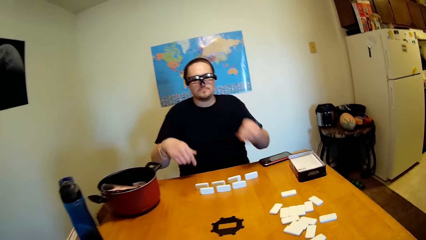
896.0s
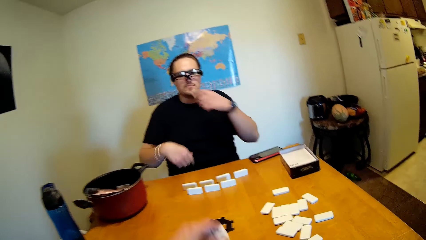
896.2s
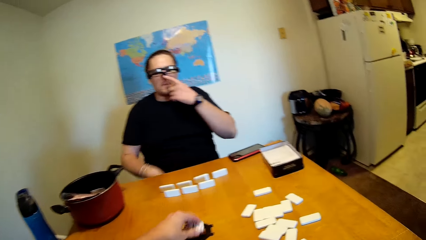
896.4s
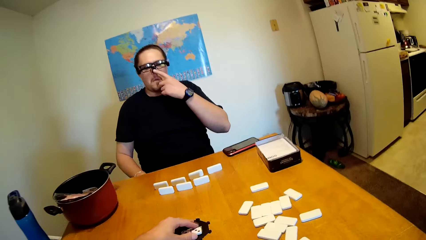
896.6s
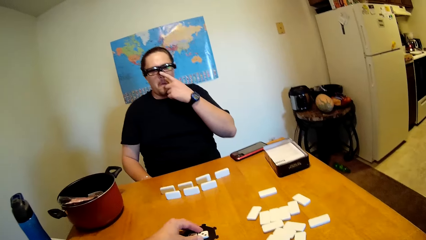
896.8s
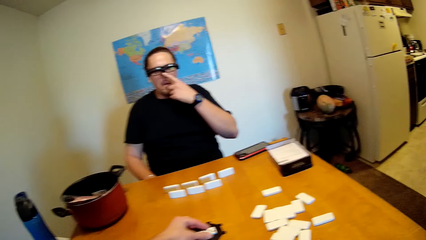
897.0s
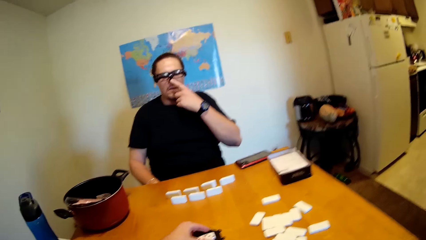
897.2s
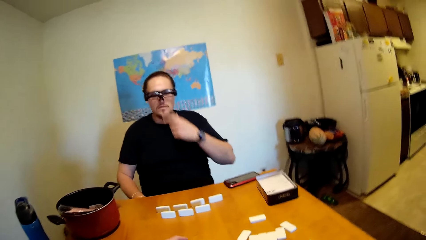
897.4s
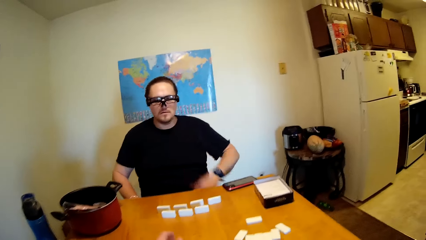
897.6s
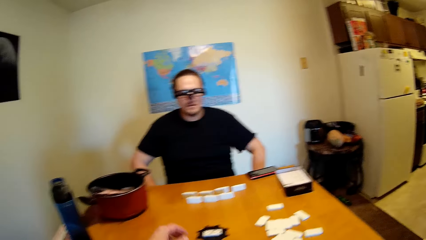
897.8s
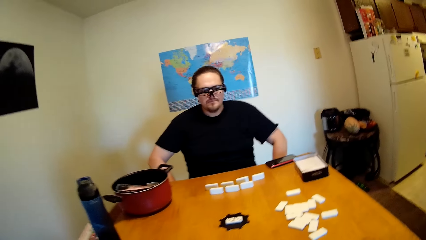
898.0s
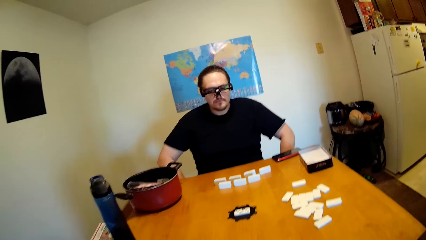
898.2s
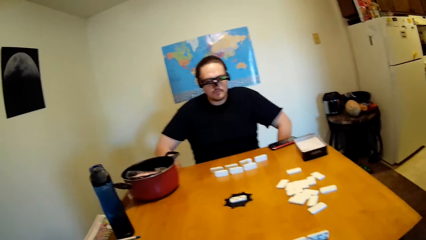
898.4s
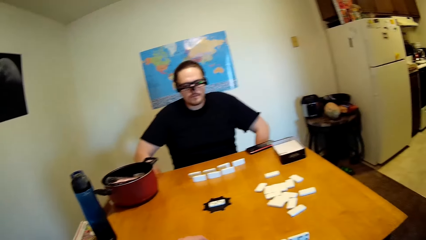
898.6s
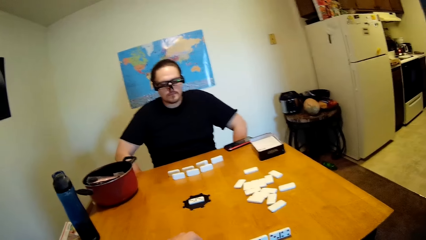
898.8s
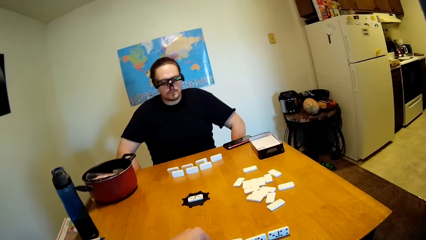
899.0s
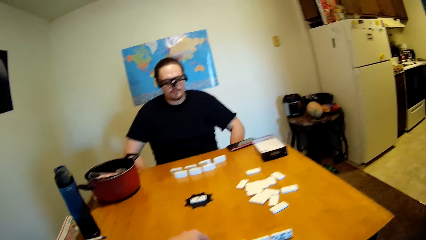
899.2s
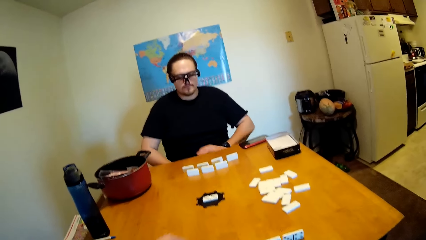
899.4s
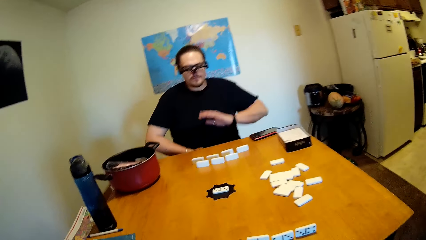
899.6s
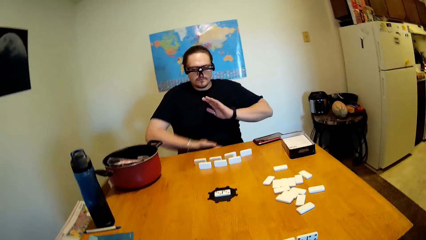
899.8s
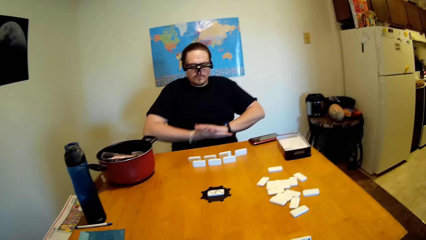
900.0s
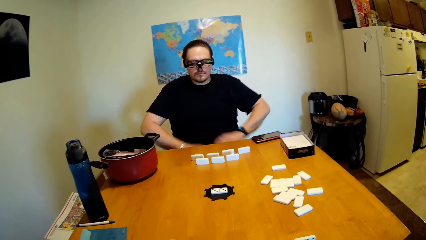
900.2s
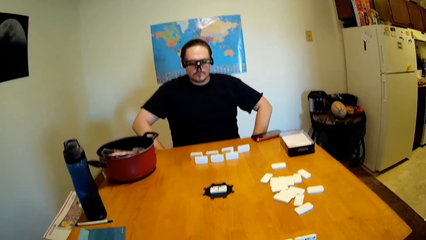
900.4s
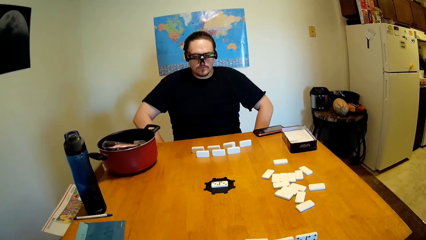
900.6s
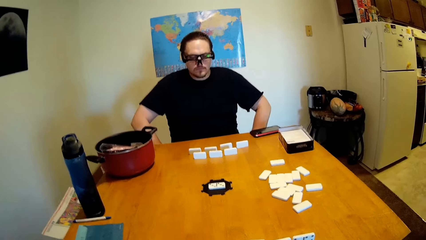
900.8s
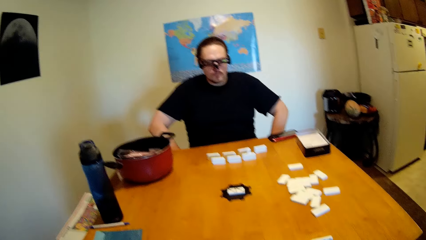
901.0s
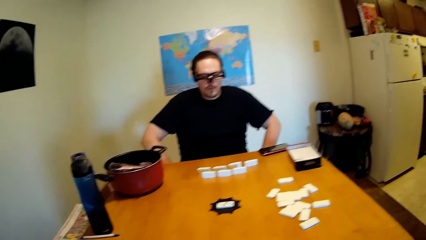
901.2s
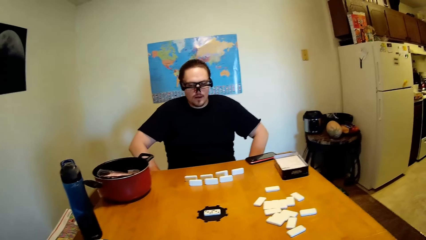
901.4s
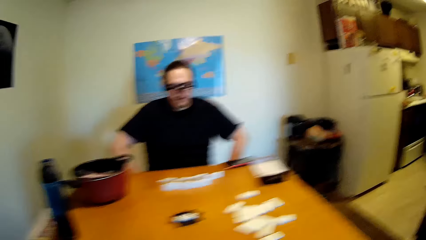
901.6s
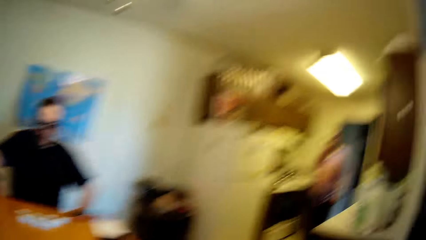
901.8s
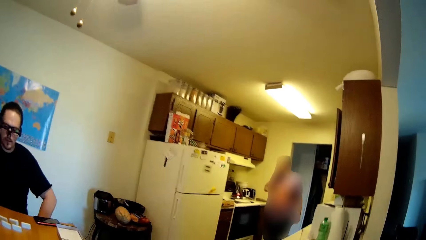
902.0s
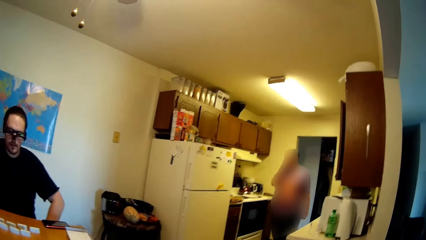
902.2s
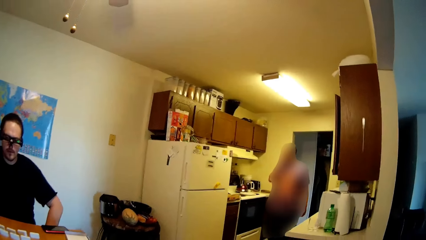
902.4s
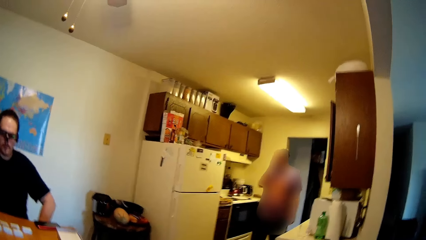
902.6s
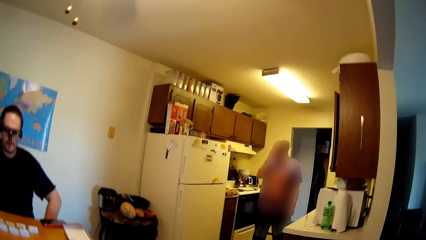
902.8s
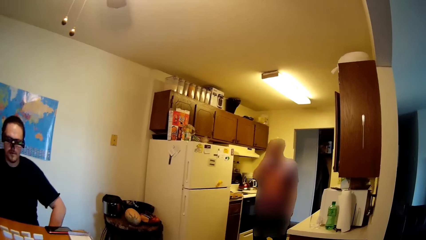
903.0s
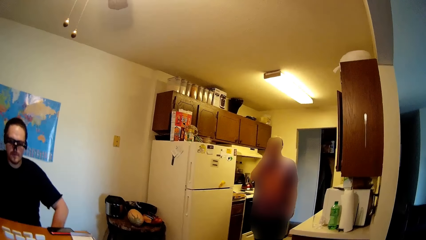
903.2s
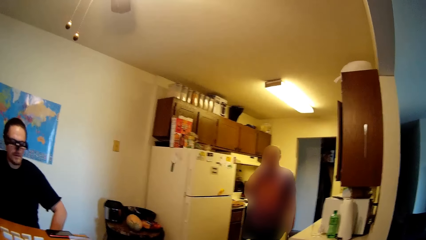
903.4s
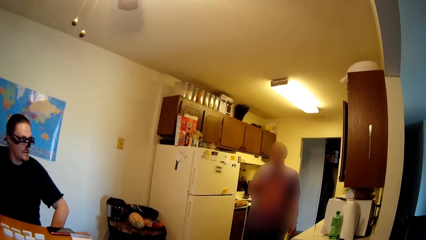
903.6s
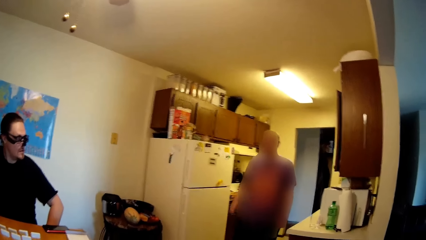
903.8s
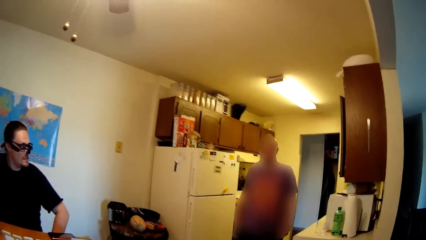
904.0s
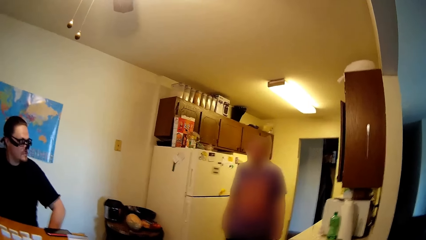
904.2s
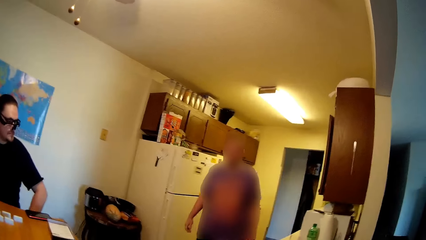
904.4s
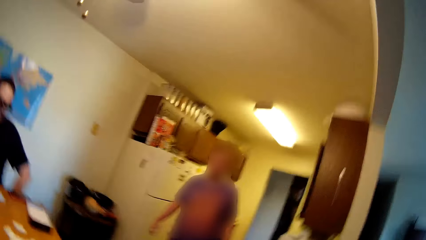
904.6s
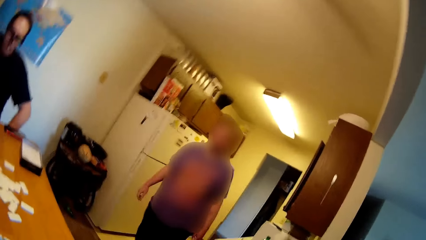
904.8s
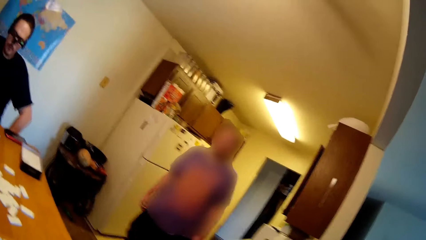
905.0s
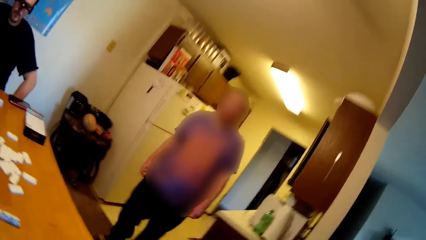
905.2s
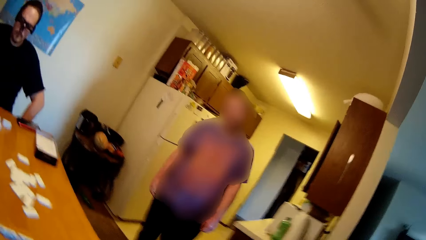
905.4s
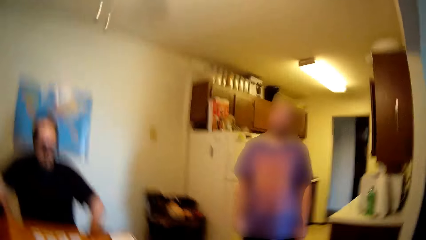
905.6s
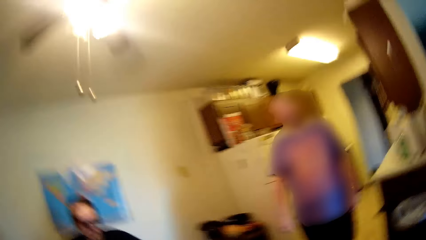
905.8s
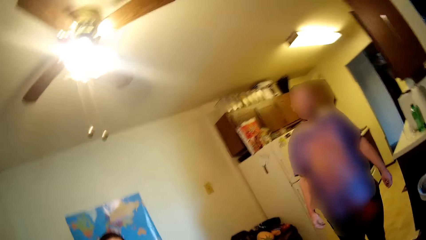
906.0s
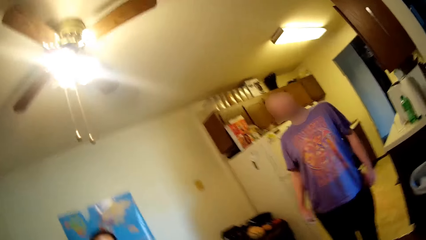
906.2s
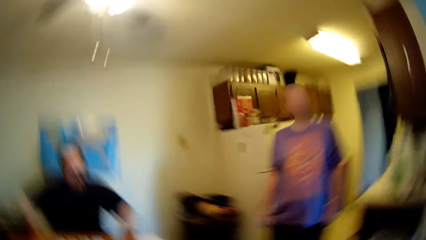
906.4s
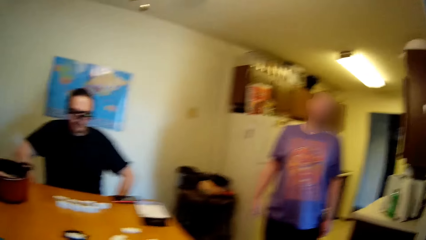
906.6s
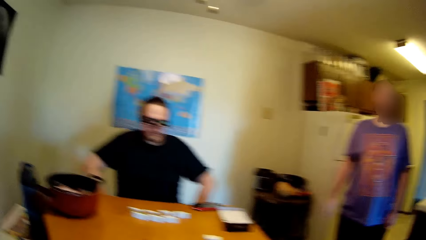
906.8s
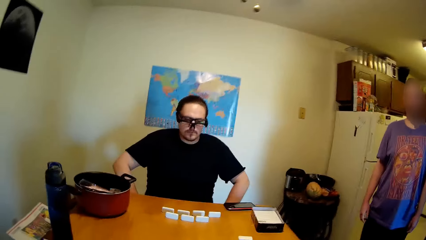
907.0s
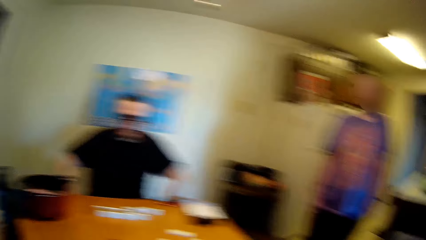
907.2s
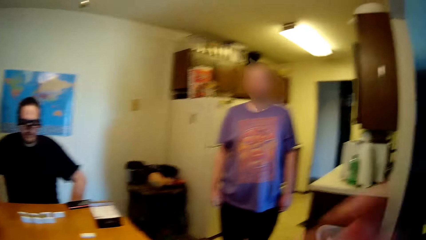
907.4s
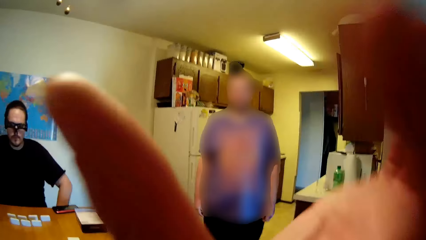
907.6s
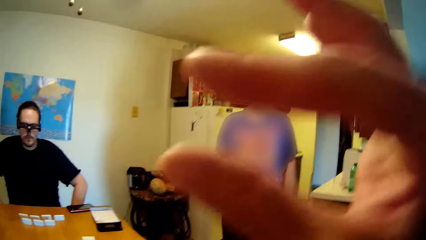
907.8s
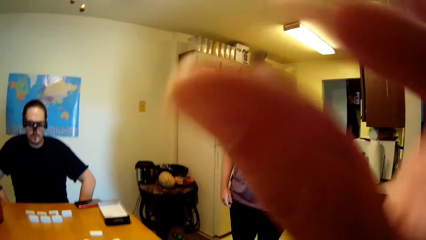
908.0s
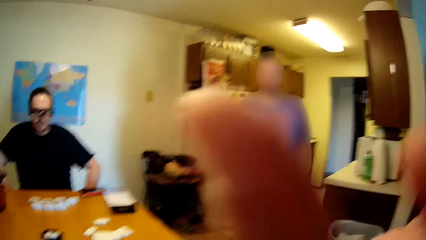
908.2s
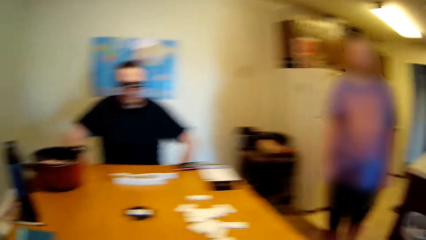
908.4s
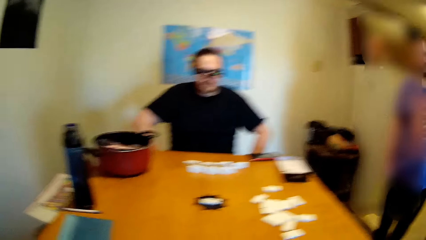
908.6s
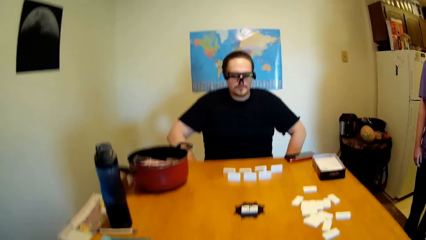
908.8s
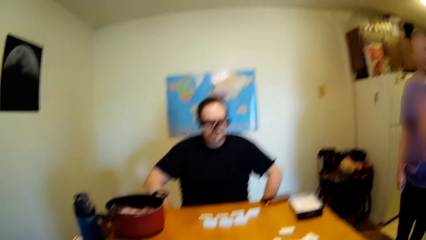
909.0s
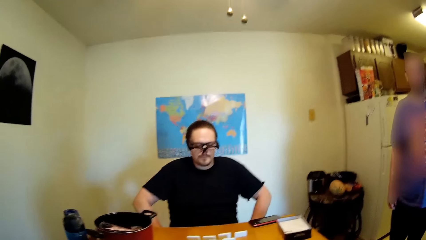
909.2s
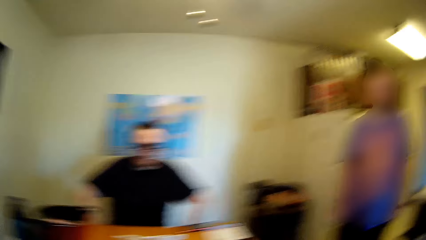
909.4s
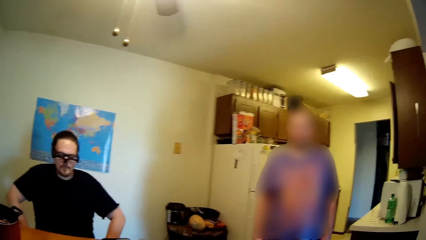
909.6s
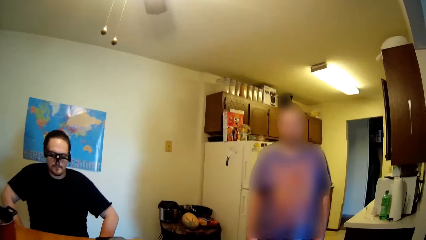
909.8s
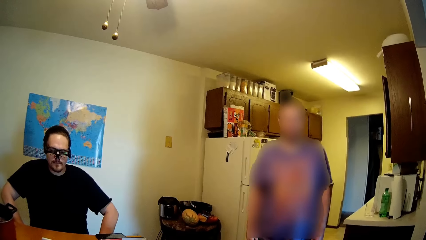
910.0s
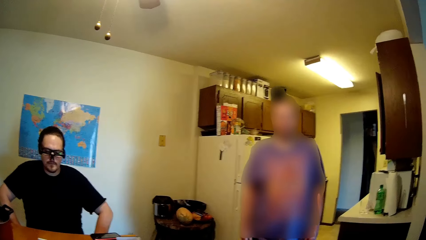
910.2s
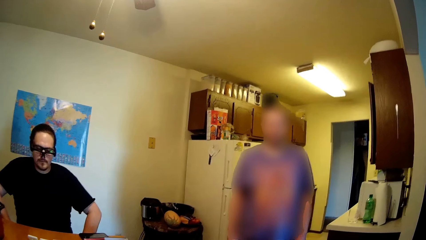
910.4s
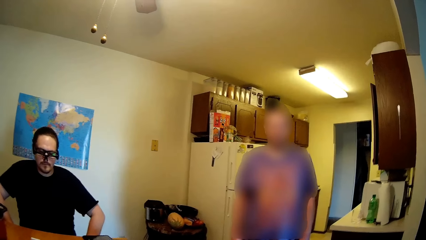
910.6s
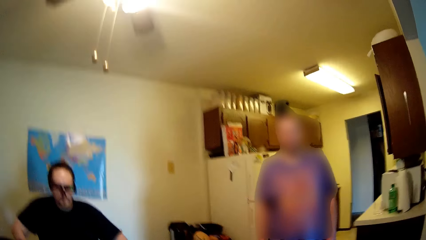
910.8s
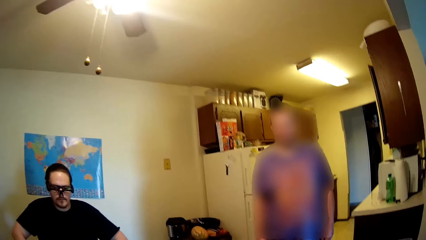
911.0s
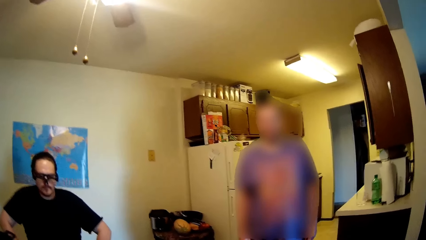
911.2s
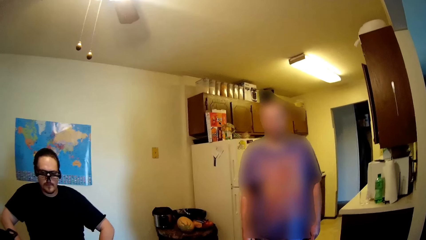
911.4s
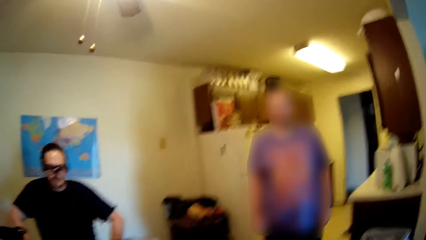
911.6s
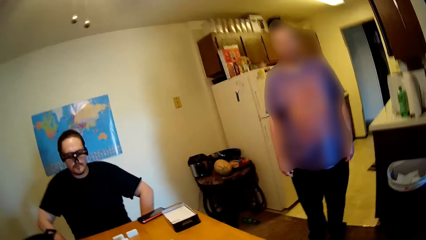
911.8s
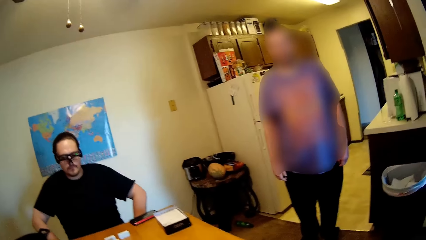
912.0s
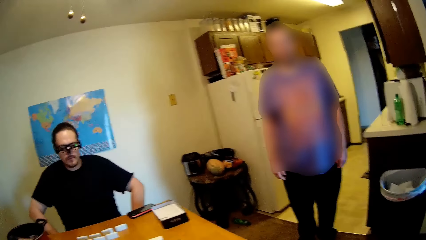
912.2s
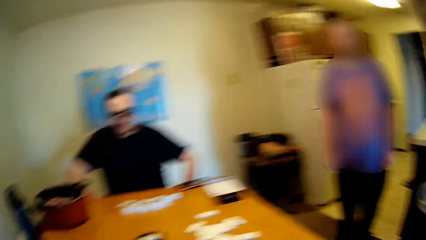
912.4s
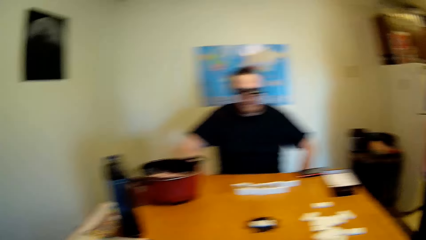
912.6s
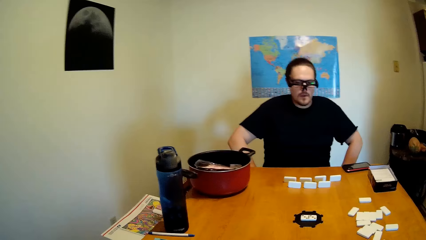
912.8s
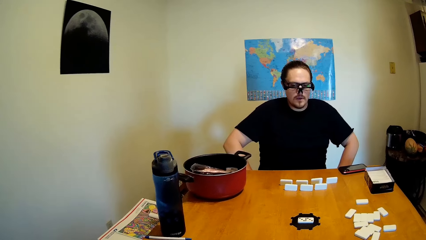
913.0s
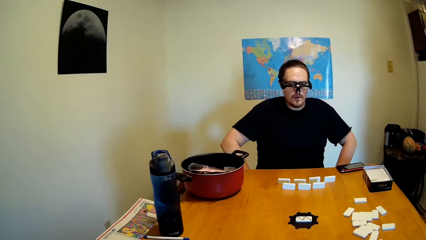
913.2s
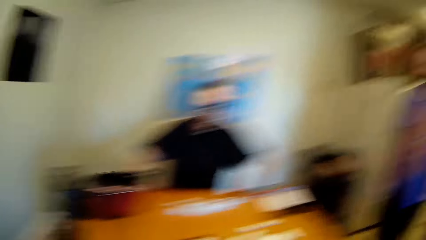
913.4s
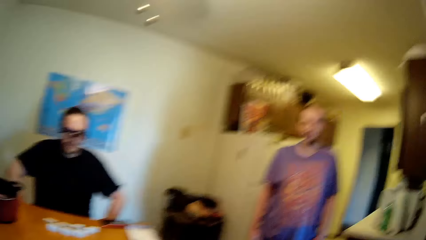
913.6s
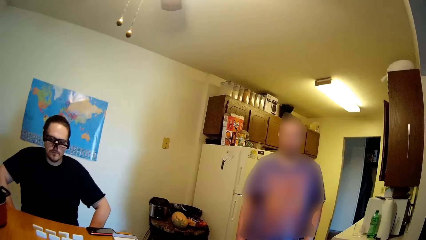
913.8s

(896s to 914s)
A man lifts his hand. The camera wearer moves a dice. The man puts down his hand and claps his hands. The camera wearer looks at another man. He looks around. The other man walks around the house. The camera wearer talks to the other man. The other man puts down his hand. The camera wearer looks around. The other man nods his head. The camera wearer lifts his hand. He moves his hand.
